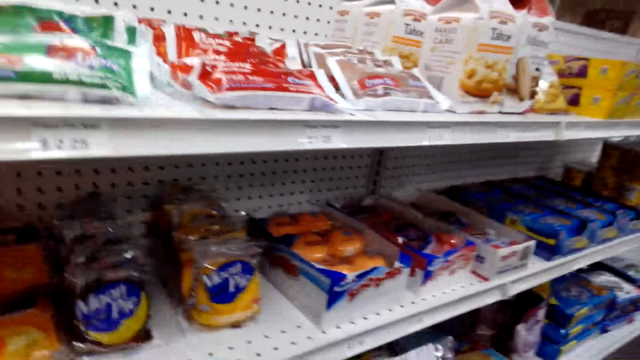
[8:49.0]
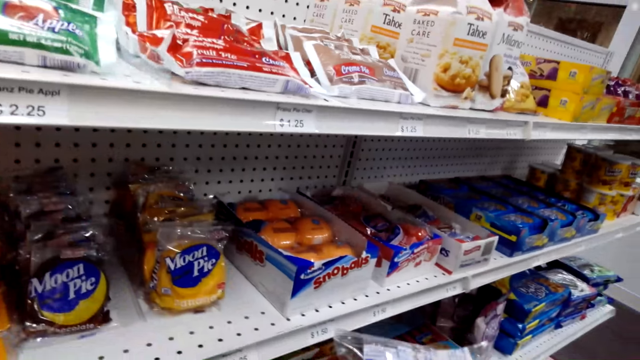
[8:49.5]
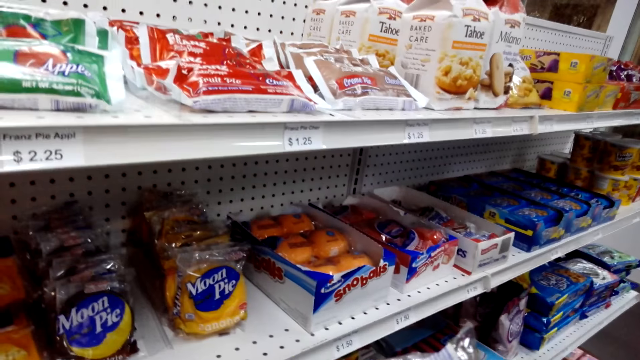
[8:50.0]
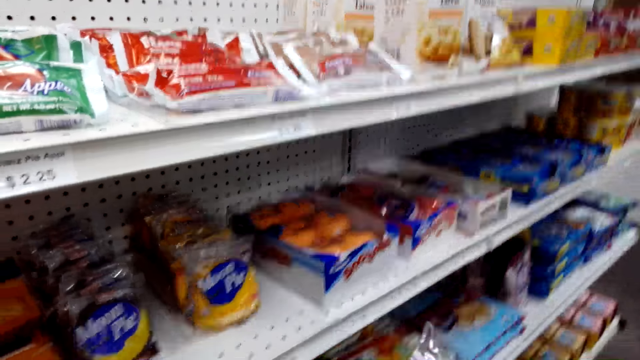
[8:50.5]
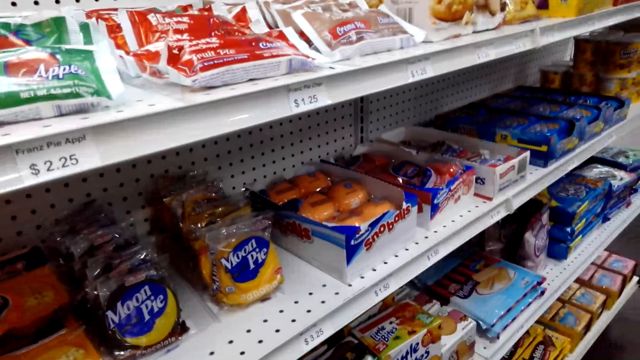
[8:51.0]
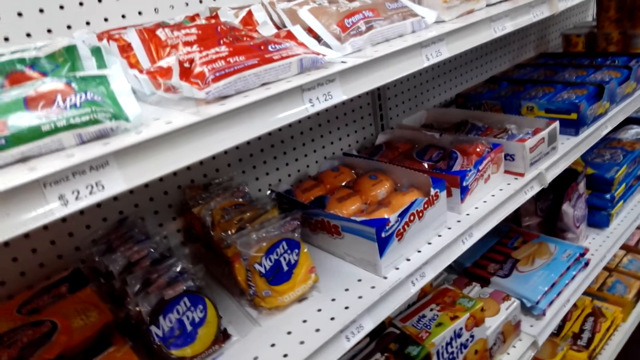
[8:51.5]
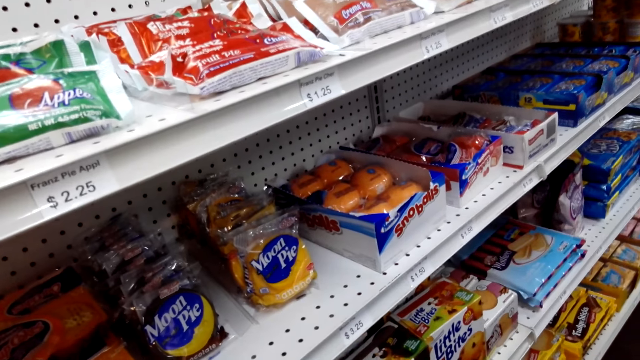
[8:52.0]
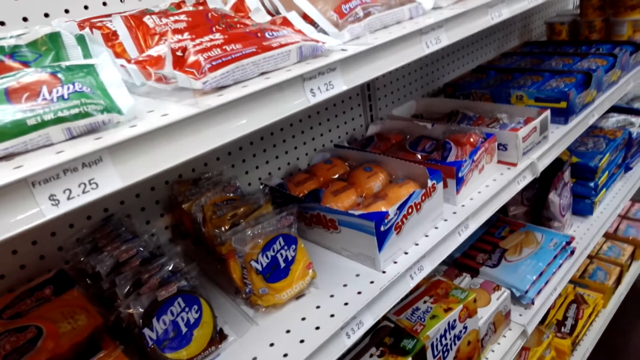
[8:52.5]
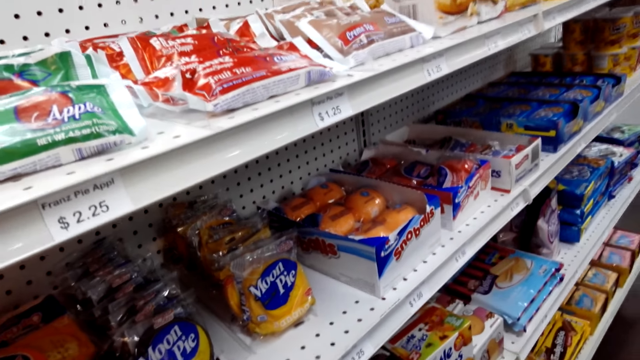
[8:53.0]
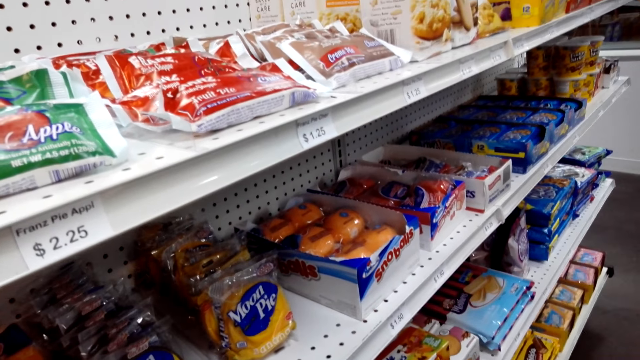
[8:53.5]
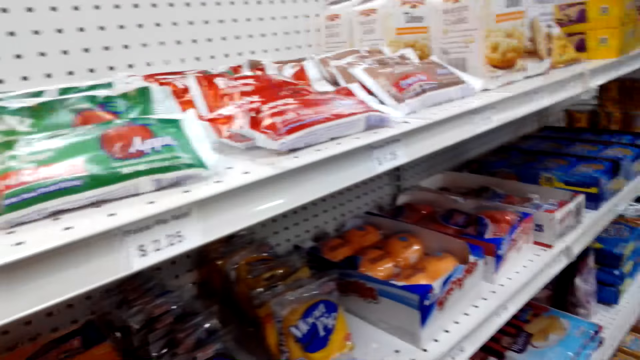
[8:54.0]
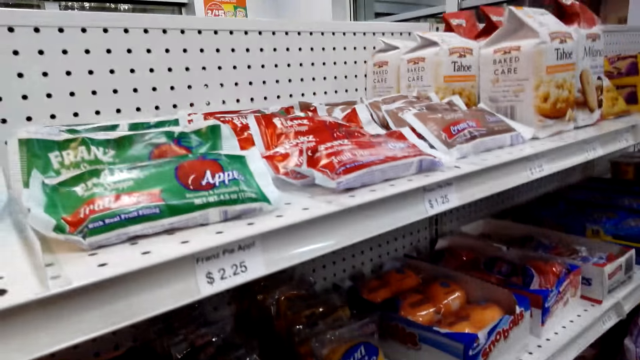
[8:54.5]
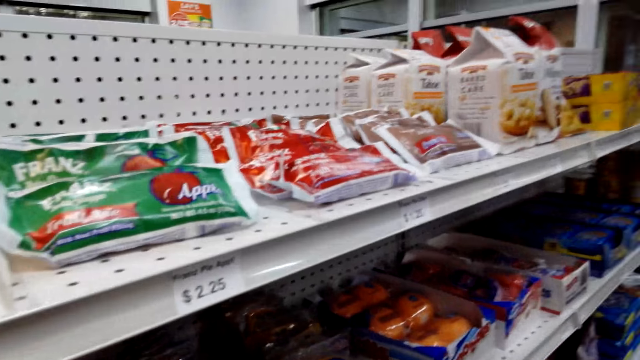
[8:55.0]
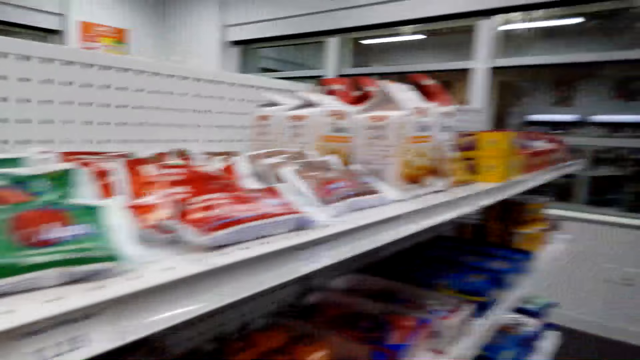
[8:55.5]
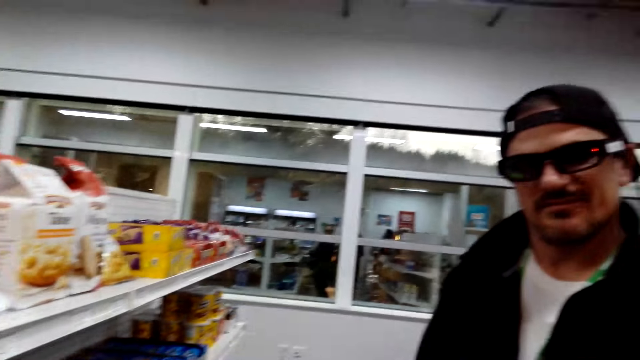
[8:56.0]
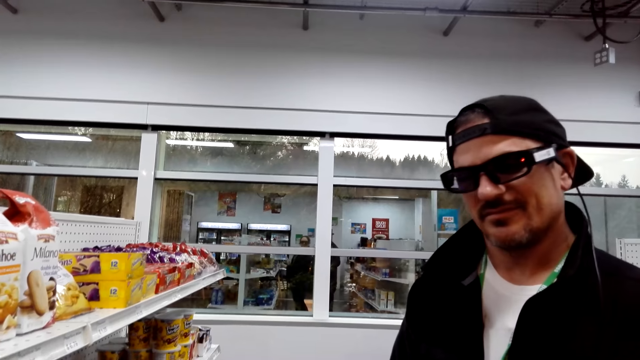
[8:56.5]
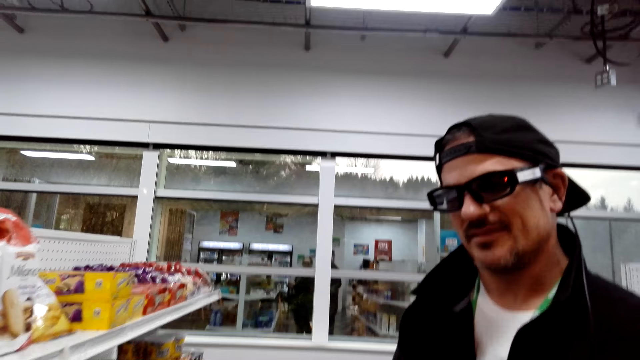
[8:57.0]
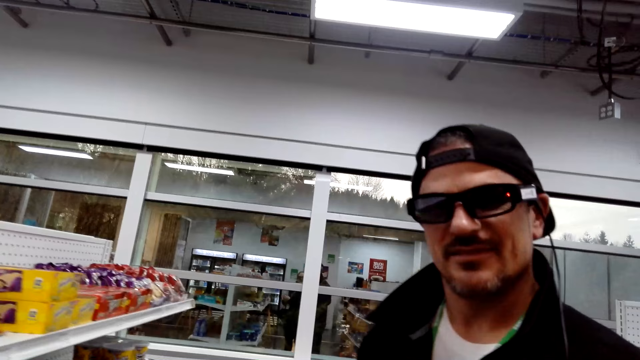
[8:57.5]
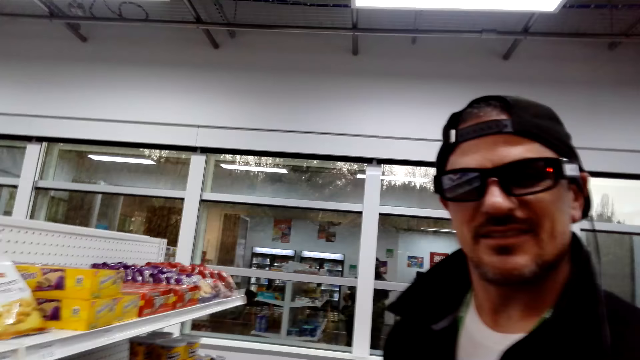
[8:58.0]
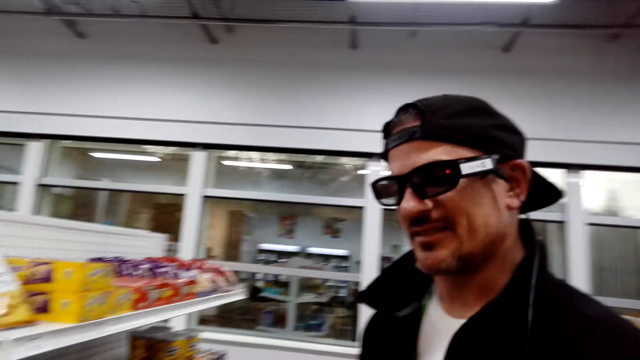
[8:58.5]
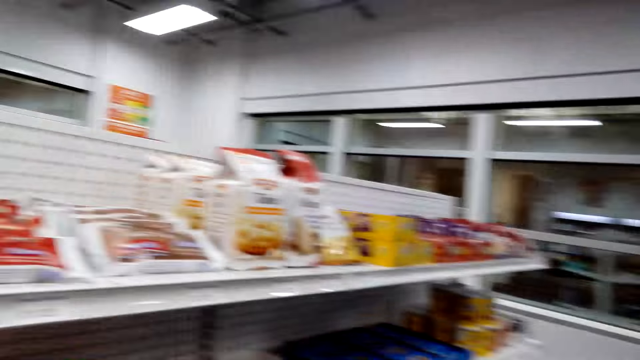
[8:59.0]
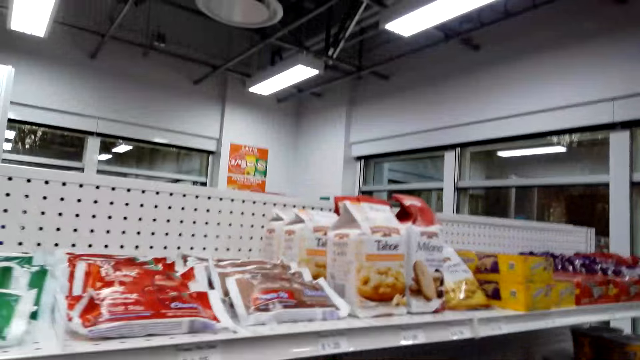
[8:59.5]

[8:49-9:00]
A man converses with the camera wearer. The camera wearer talks to the man. The man converses with the camera wearer.

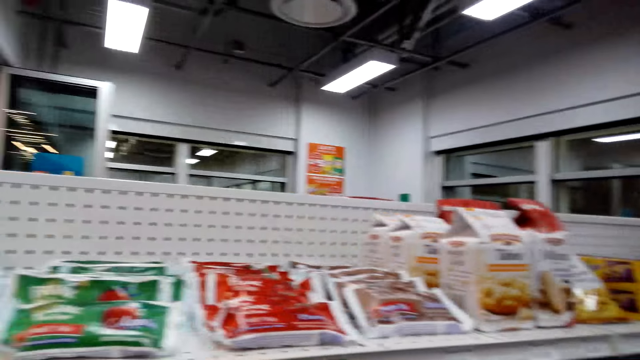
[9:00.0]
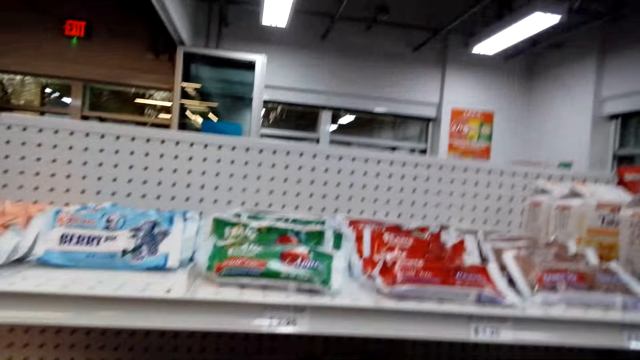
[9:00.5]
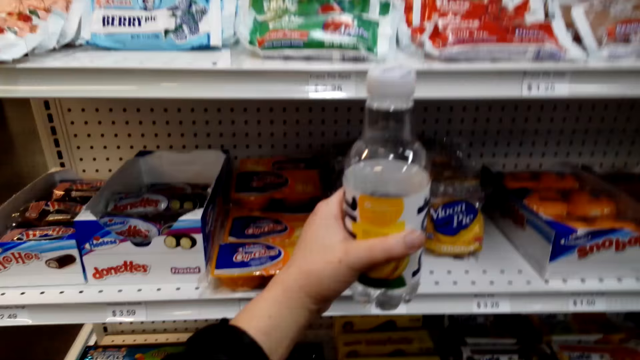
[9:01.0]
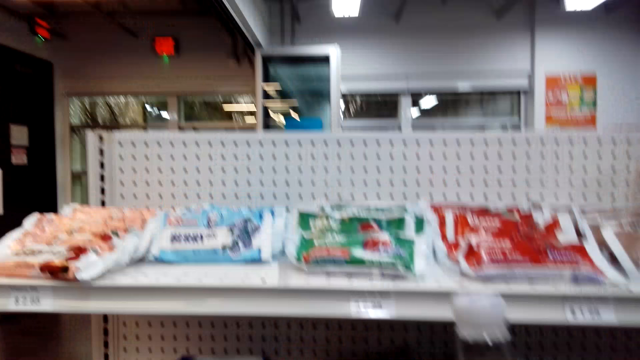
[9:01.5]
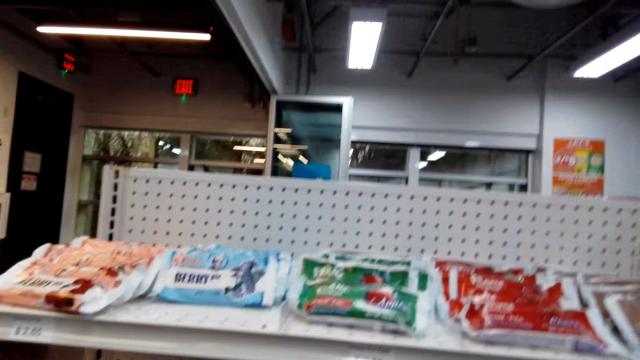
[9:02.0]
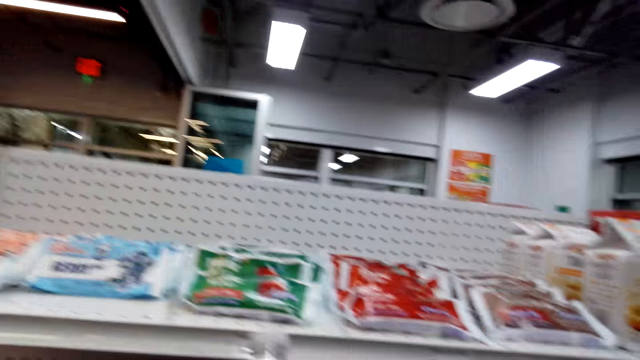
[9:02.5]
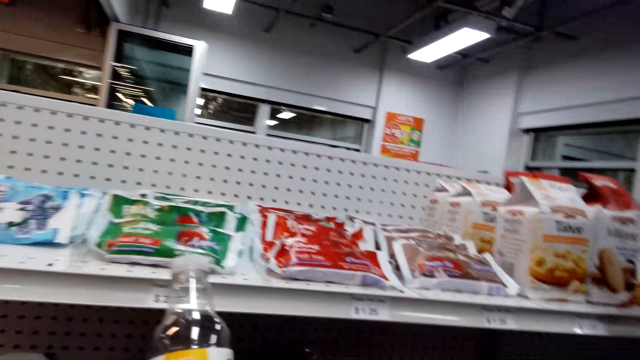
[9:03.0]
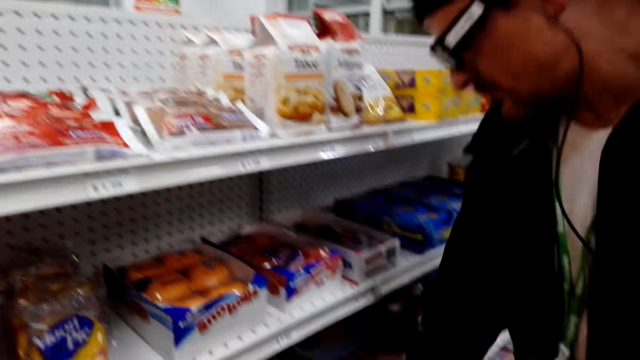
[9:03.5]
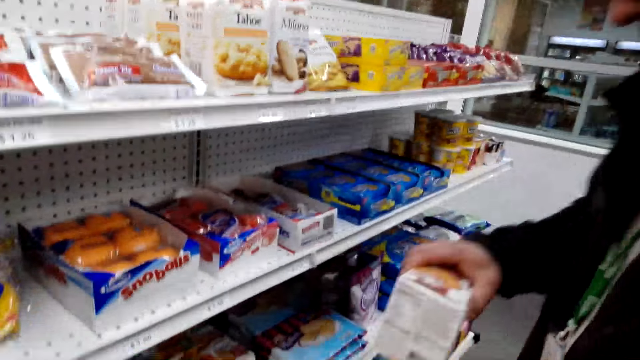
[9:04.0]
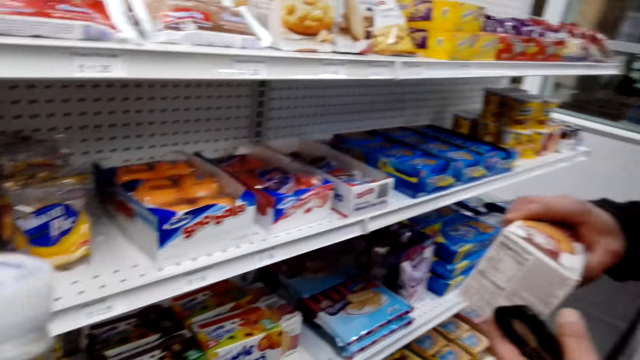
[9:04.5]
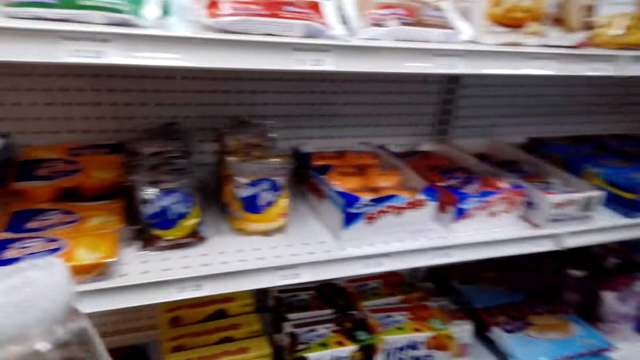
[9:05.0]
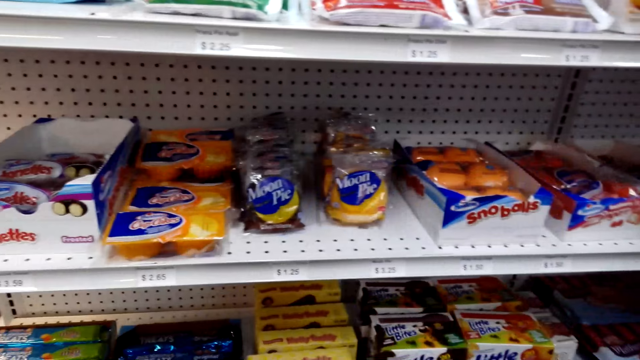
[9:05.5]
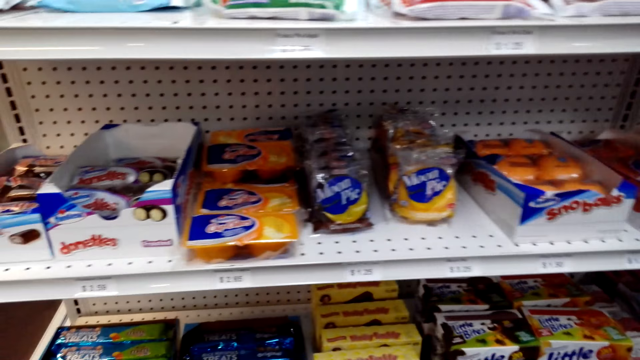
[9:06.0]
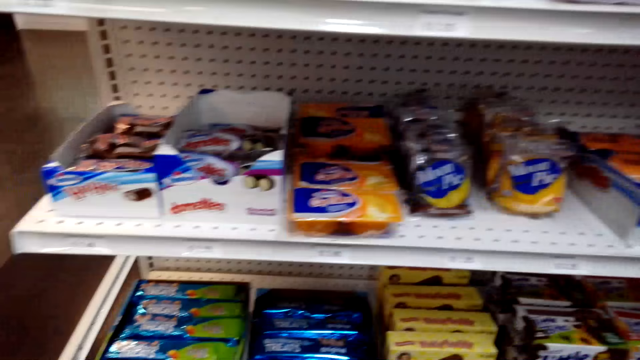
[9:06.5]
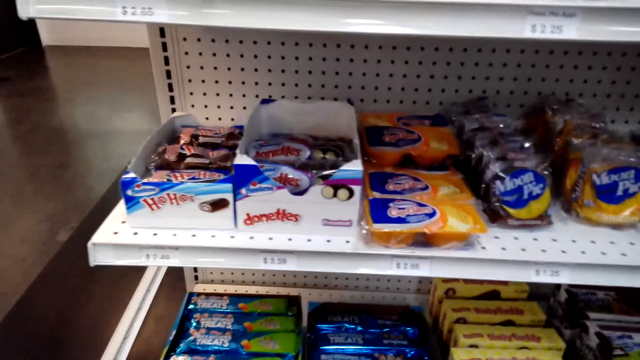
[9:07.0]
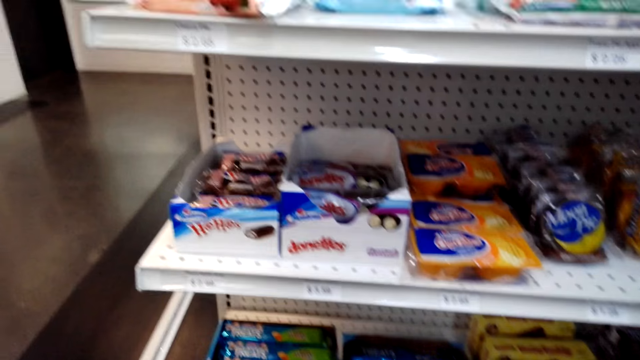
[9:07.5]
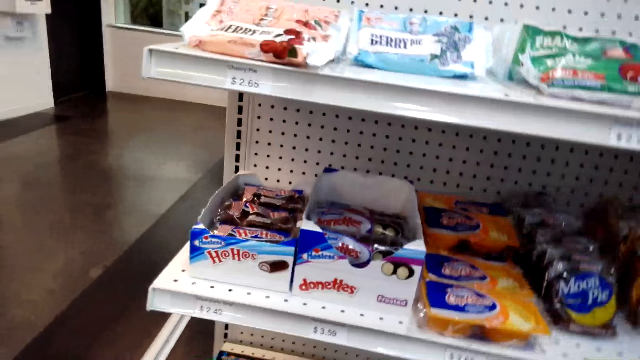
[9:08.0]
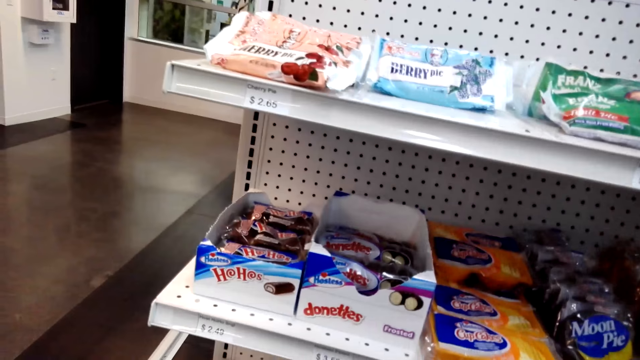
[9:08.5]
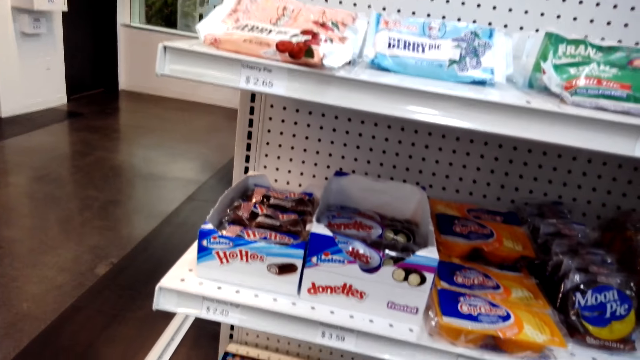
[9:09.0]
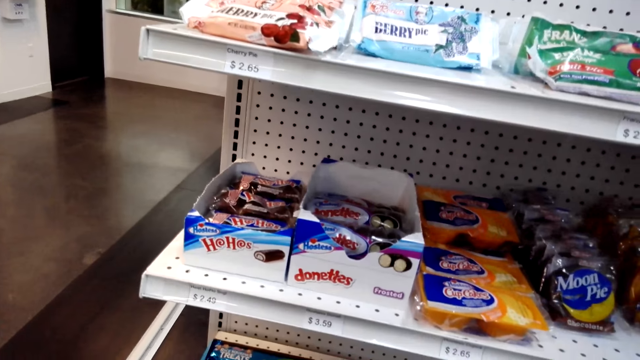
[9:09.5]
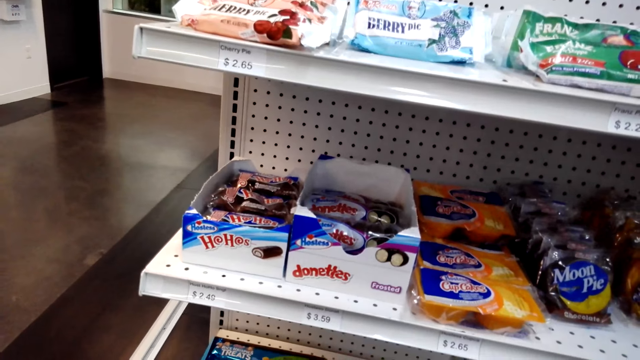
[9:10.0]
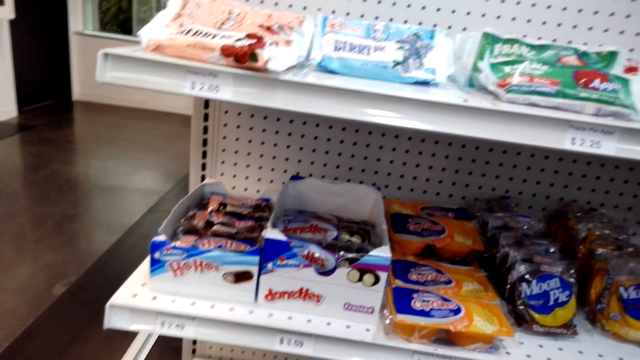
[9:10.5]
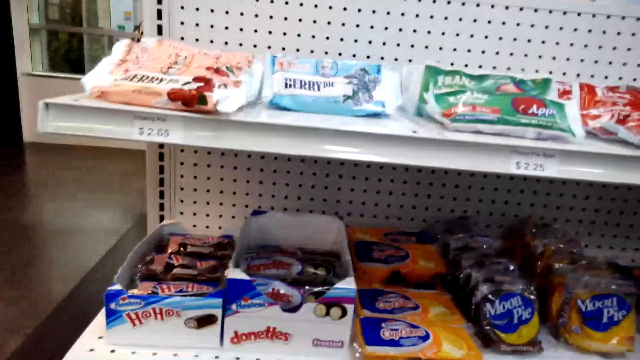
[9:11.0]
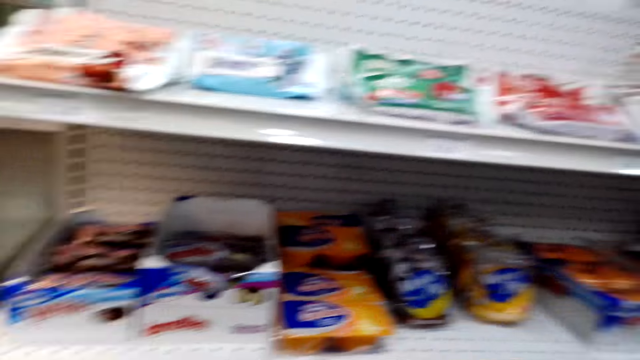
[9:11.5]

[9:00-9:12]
The camera wearer holds a bottle. They talk to a man. The man picks up a box of something. The man converses with the camera wearer. The camera wearer talks to the man.
